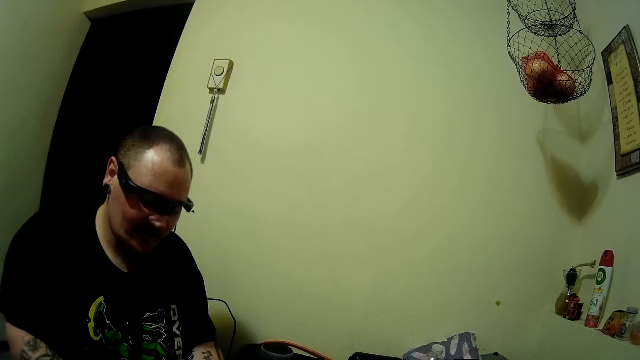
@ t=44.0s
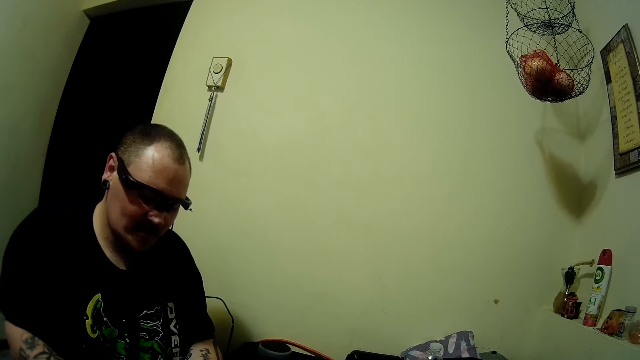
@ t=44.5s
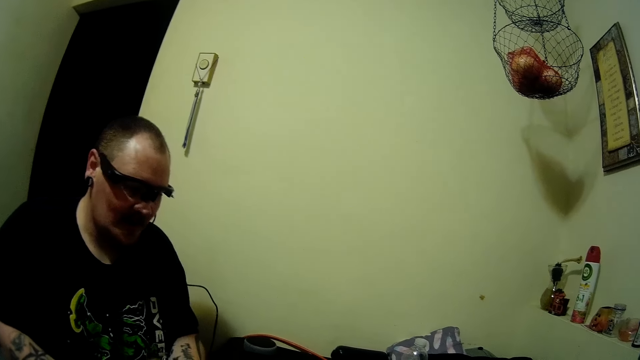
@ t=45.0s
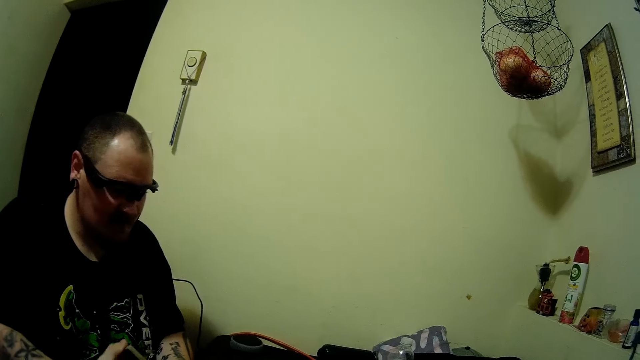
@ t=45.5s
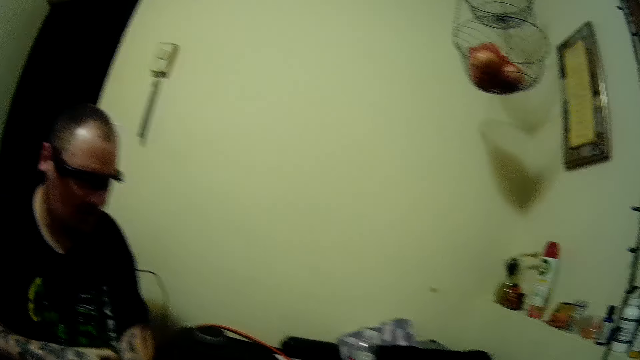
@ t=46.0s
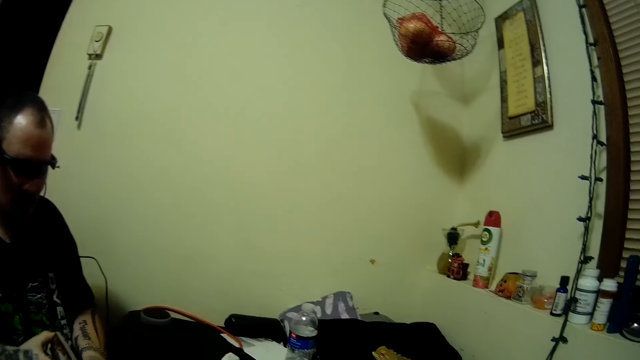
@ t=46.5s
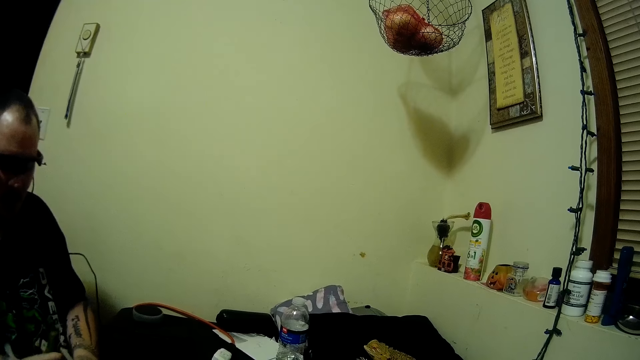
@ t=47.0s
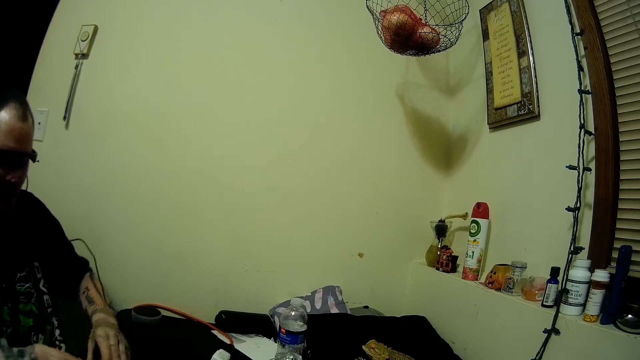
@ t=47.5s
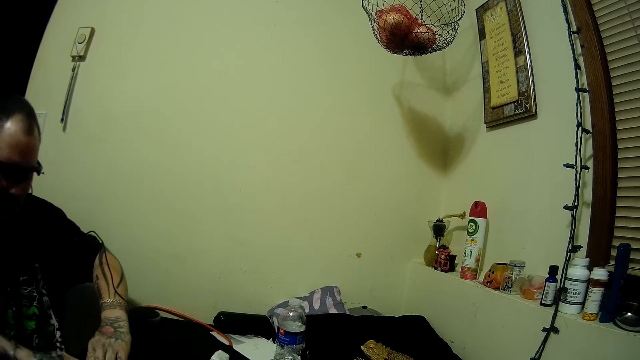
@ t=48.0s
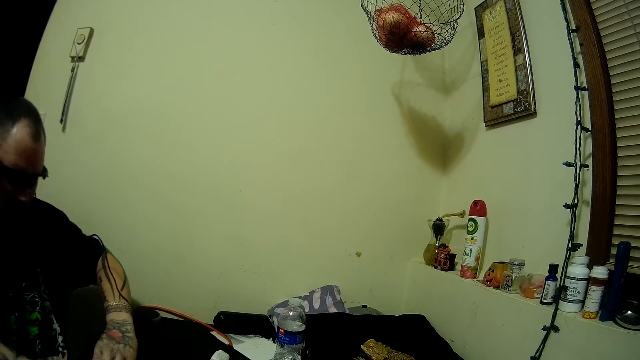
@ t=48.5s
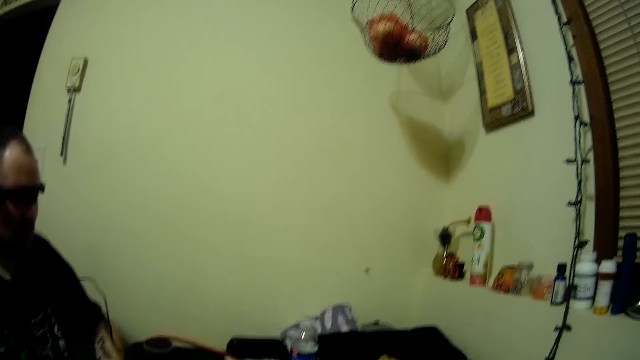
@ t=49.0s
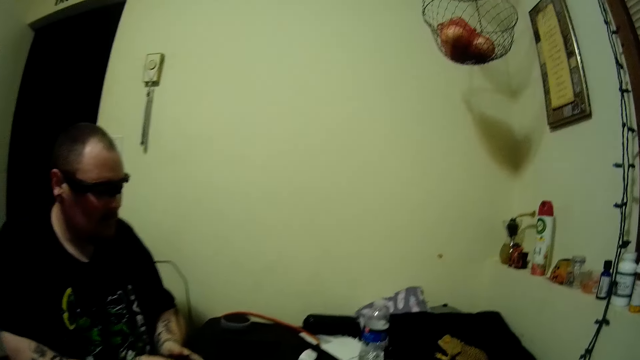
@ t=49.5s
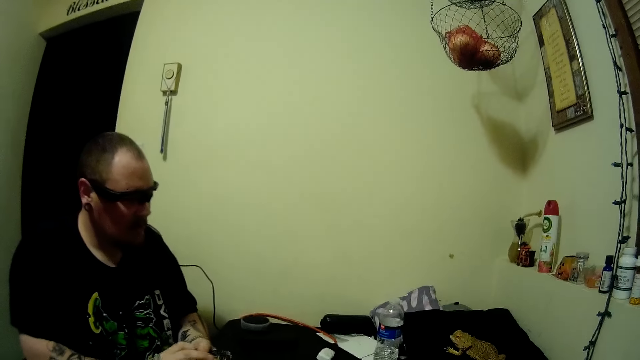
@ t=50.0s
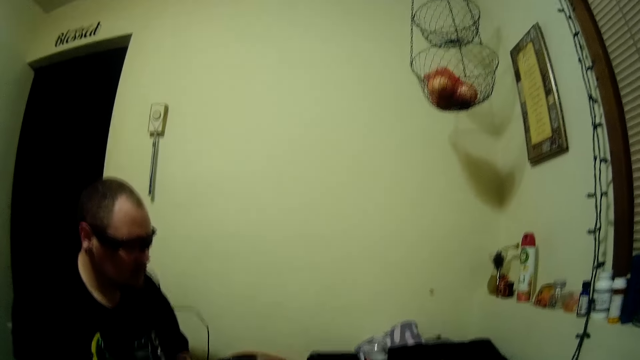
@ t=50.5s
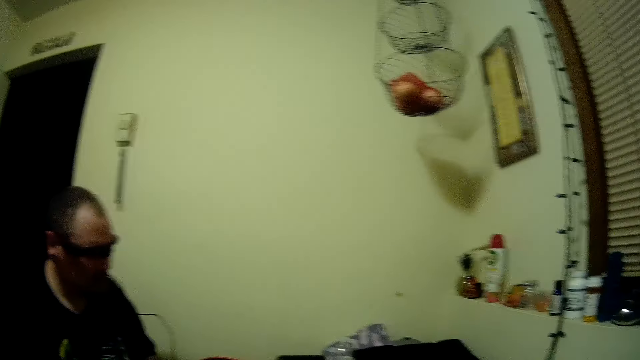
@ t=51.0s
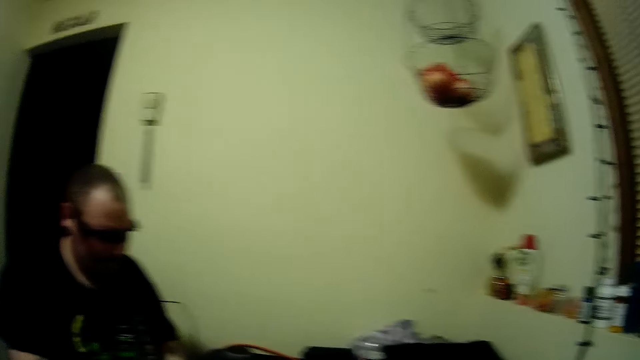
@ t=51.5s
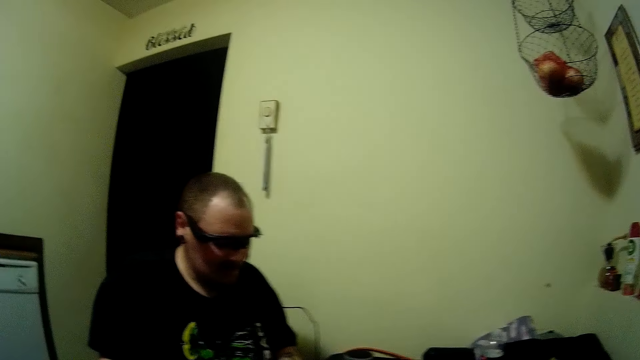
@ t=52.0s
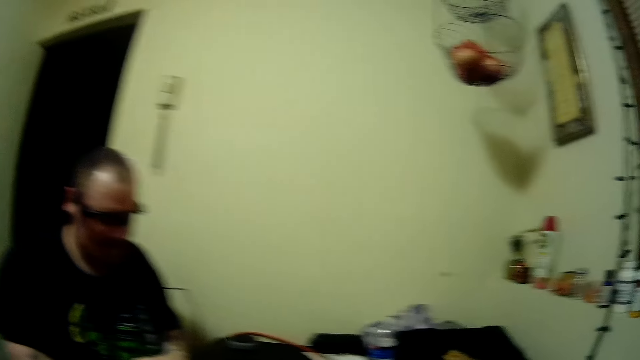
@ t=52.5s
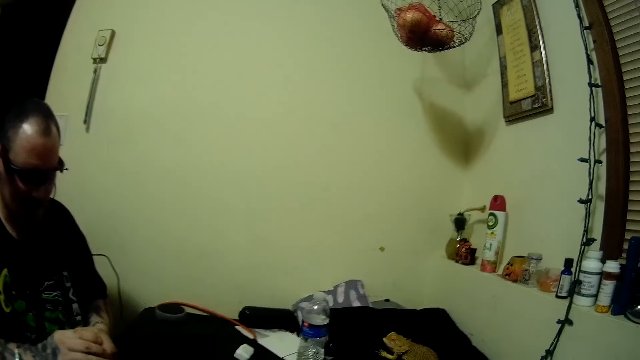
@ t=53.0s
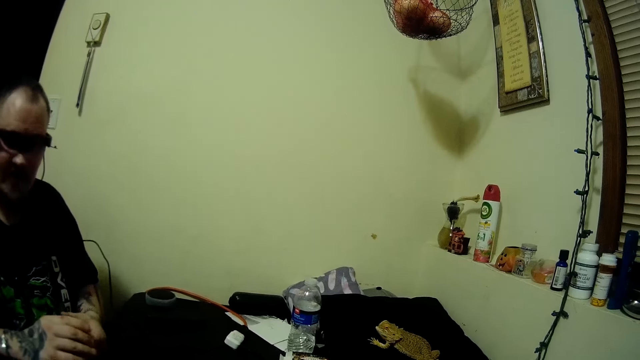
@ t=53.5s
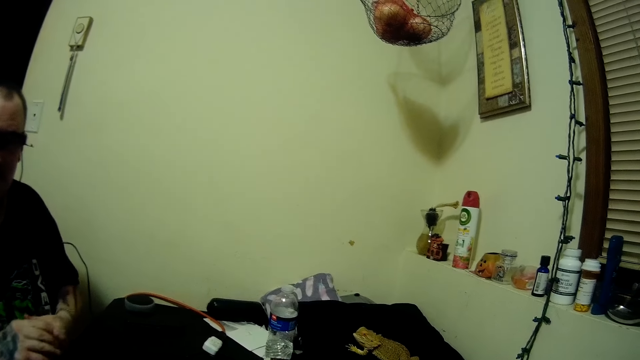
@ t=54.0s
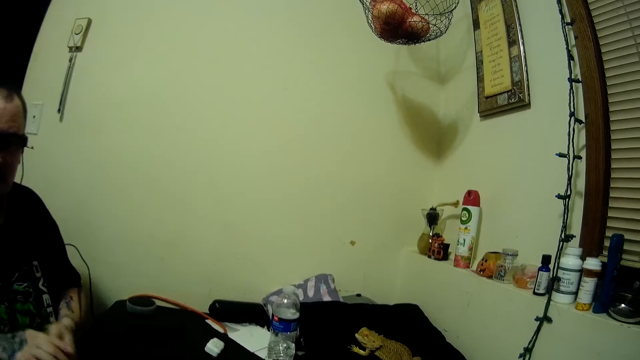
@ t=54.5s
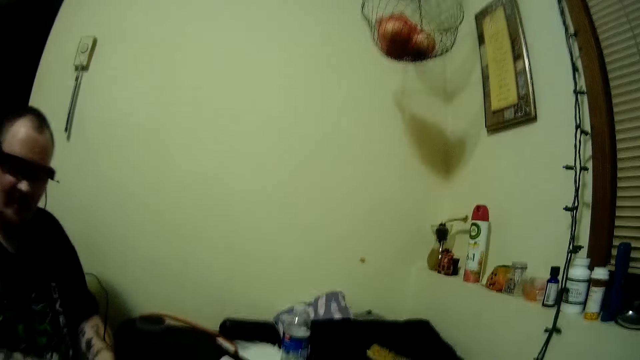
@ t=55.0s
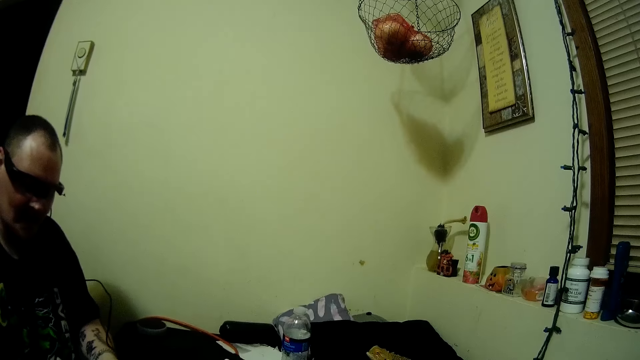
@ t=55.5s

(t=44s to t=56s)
A man shuffles the cards. The man puts the cards on the table. The man shuffles the cards. The man holds the cards with both hands.

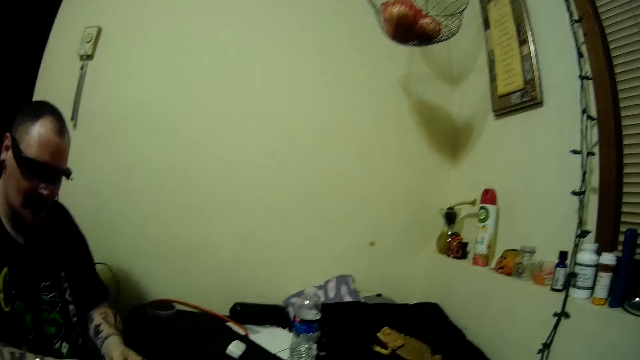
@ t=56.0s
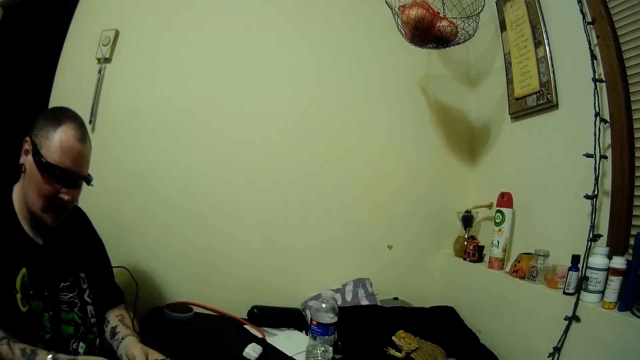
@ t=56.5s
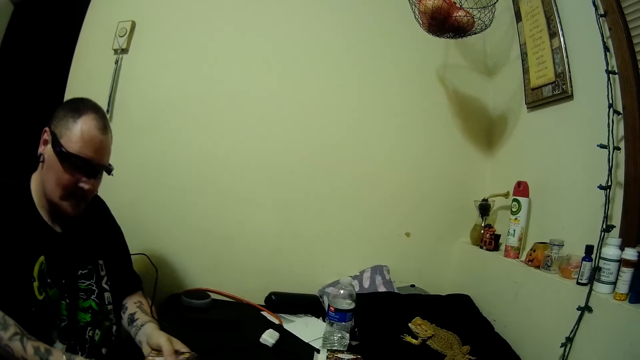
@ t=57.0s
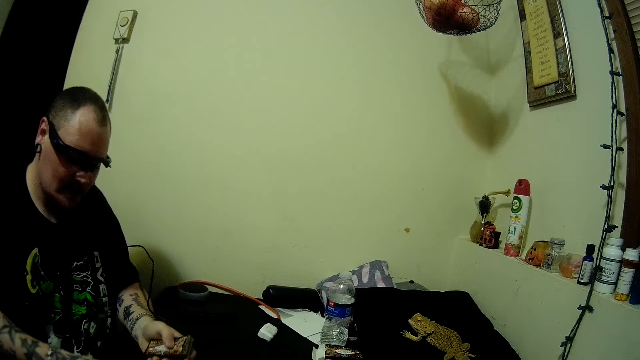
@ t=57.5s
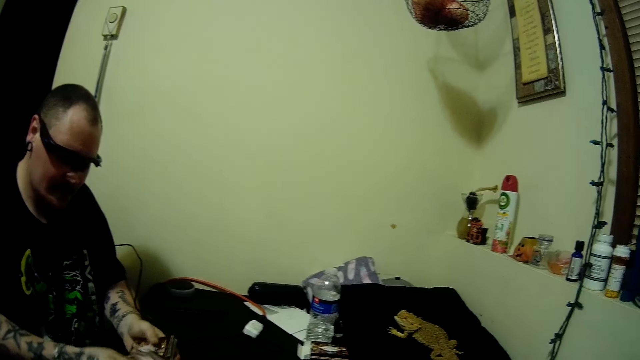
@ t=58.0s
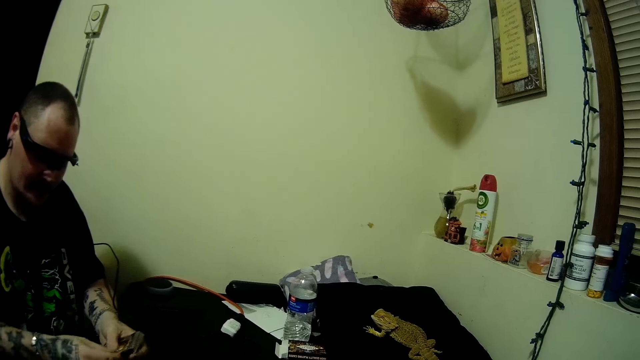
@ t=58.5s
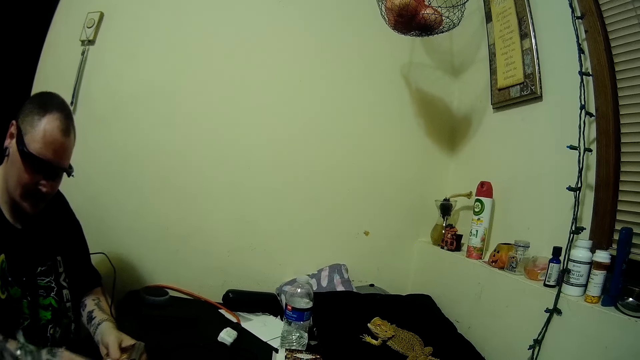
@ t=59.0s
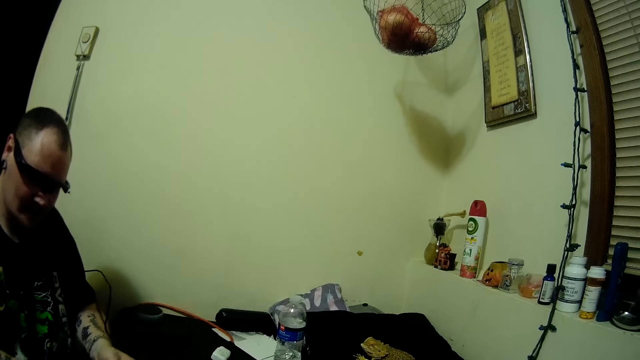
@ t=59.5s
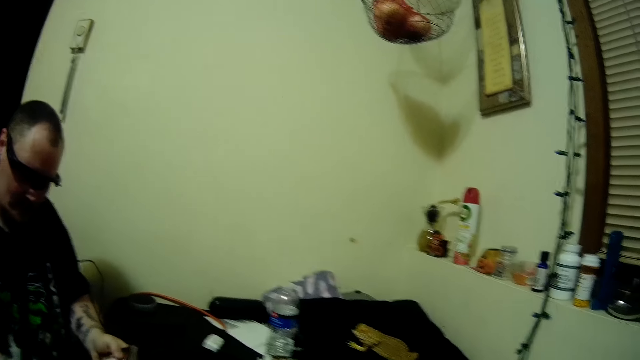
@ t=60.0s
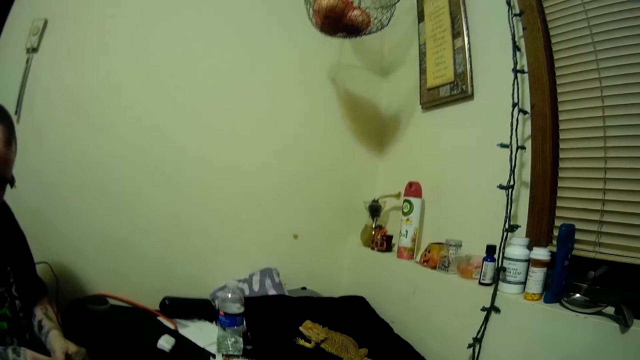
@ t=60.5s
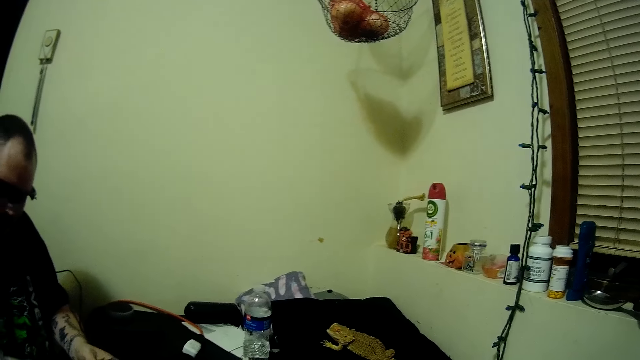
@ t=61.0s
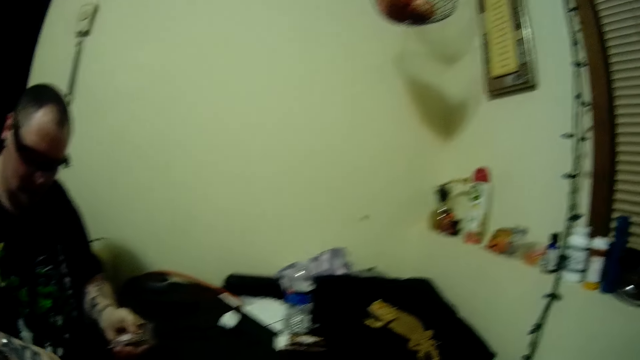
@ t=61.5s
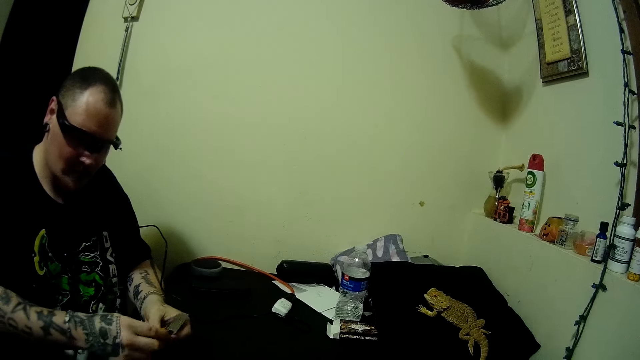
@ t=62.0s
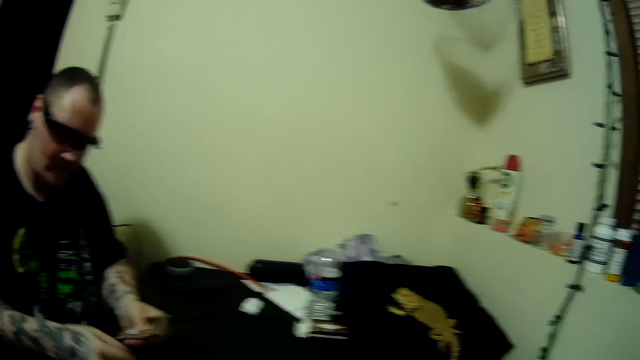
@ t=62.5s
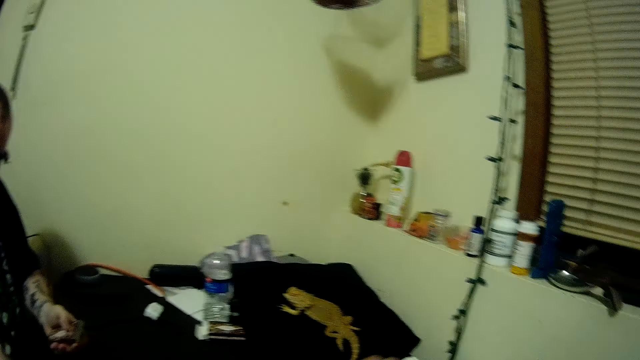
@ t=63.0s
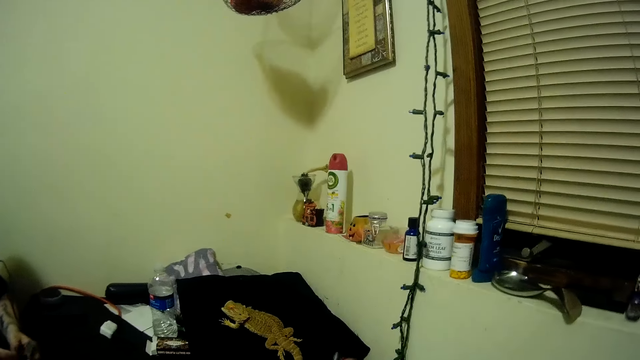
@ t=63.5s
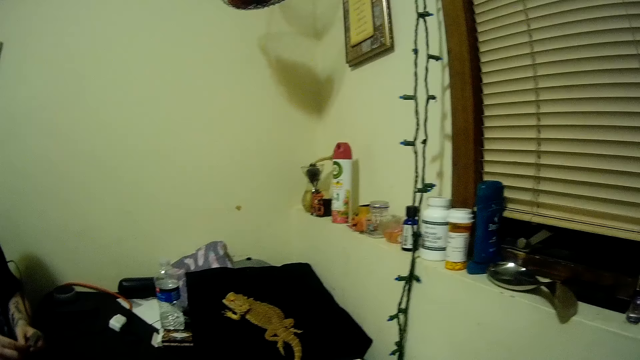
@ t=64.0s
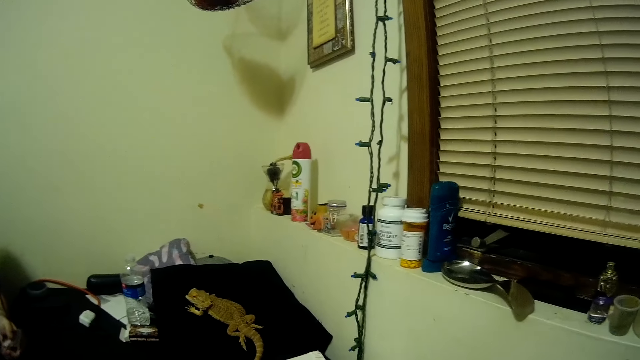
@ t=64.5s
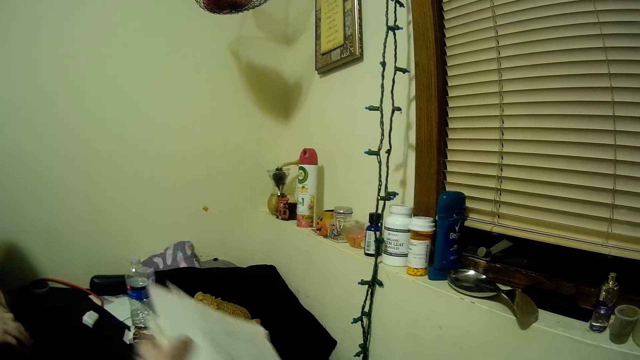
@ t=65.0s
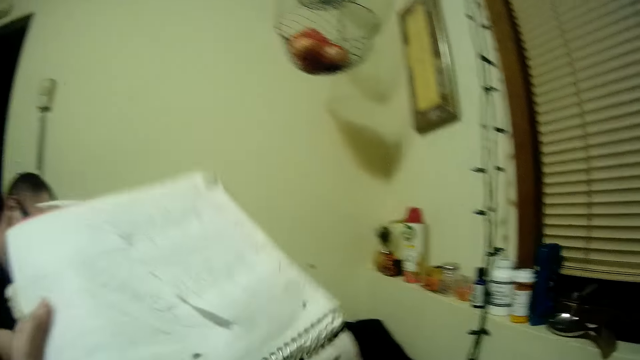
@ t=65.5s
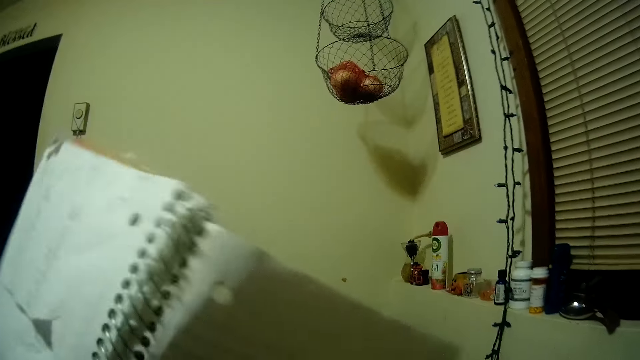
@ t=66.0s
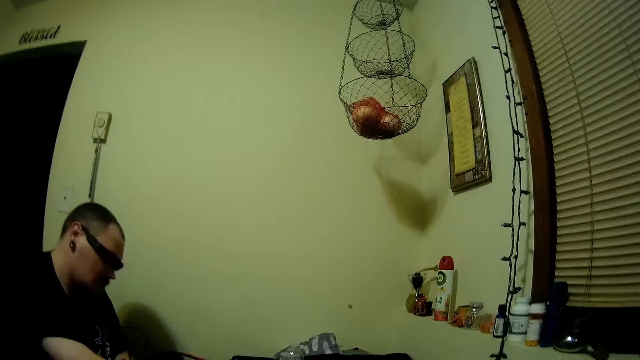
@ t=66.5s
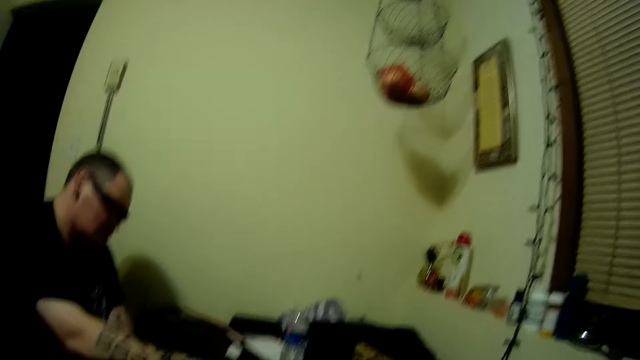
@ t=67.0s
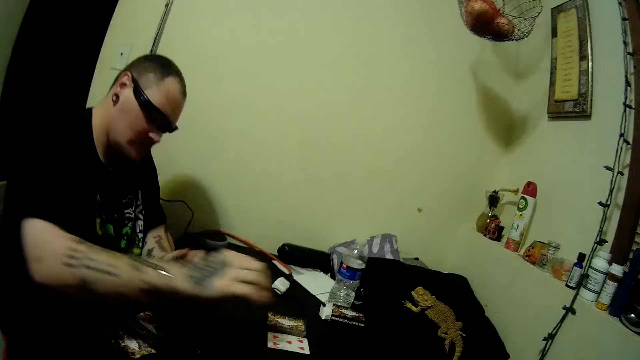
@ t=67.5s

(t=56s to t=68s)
The man arranges the cards on the table. The man puts the cards on the table. The camera wearer picks up books or papers from the table with her left hand. She lowers the paper.
